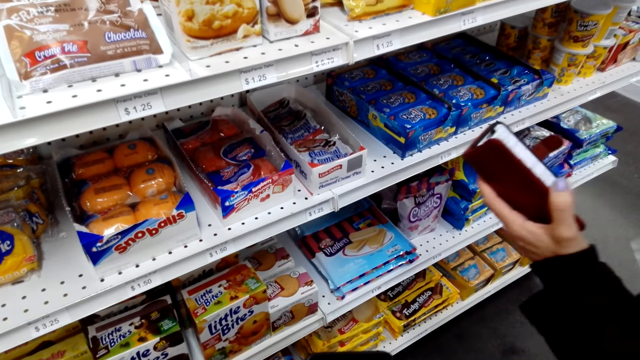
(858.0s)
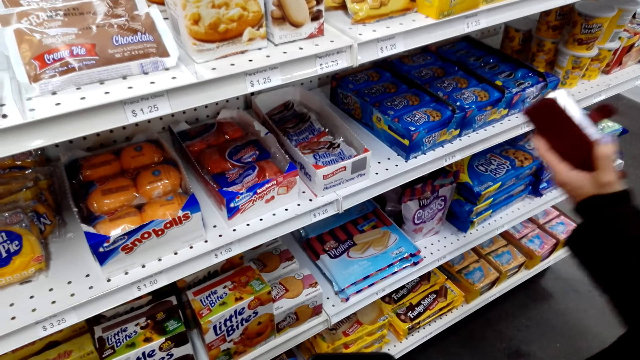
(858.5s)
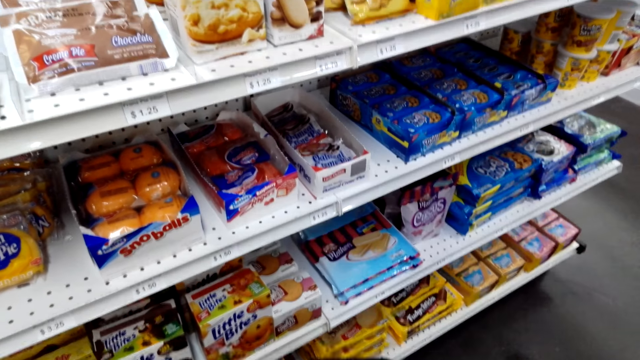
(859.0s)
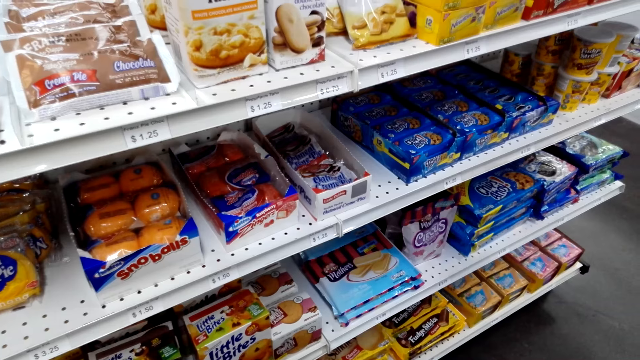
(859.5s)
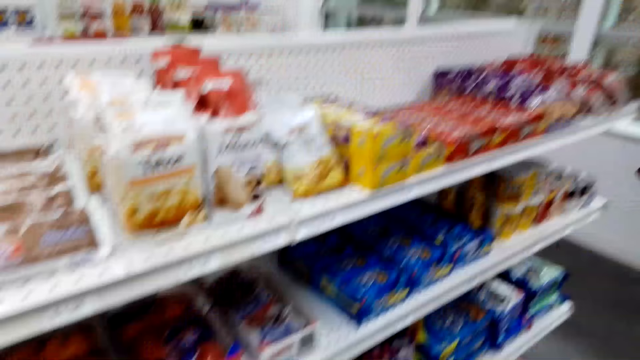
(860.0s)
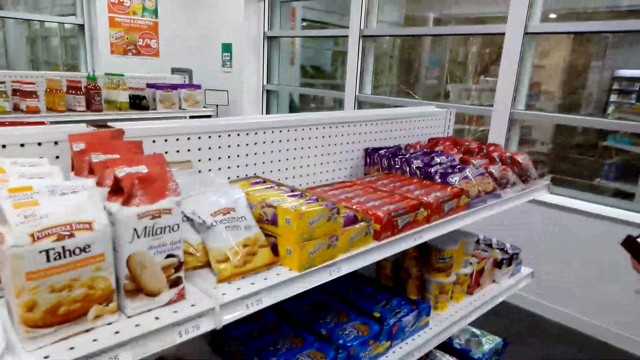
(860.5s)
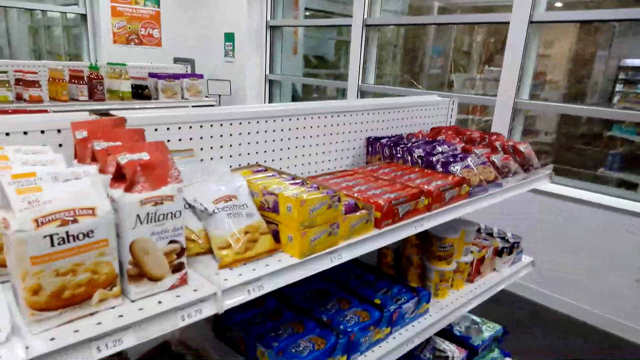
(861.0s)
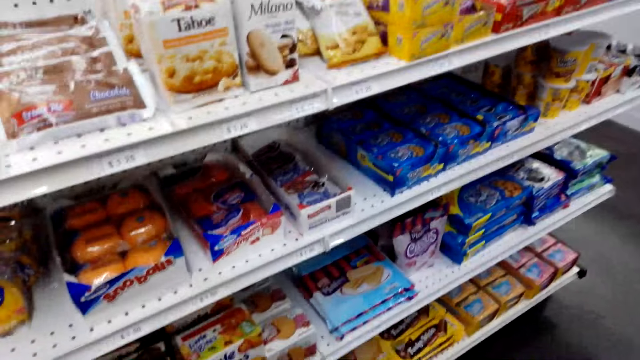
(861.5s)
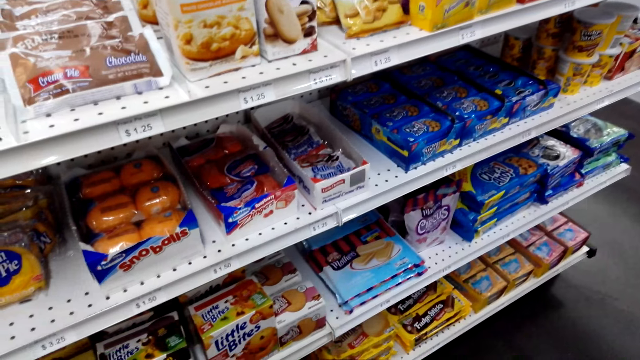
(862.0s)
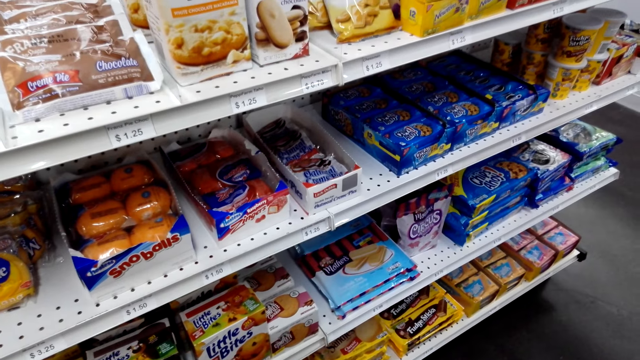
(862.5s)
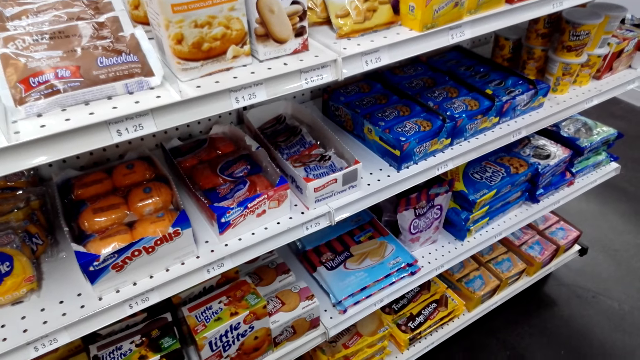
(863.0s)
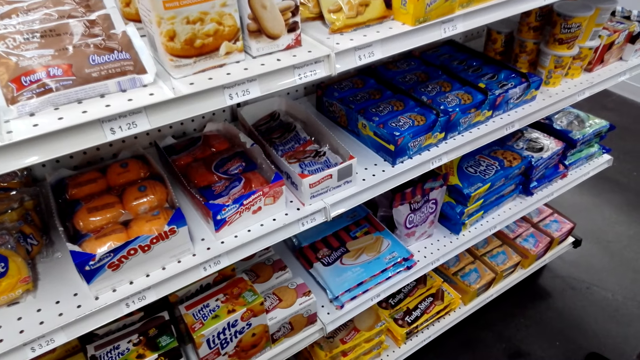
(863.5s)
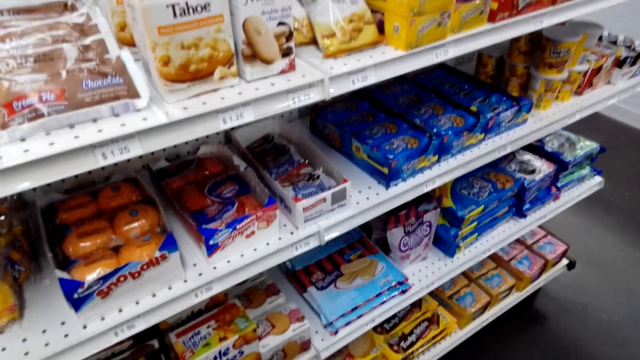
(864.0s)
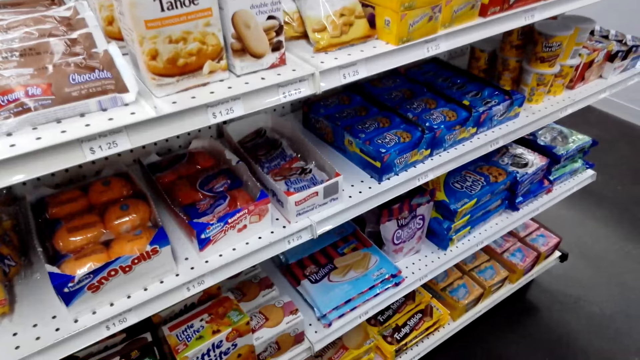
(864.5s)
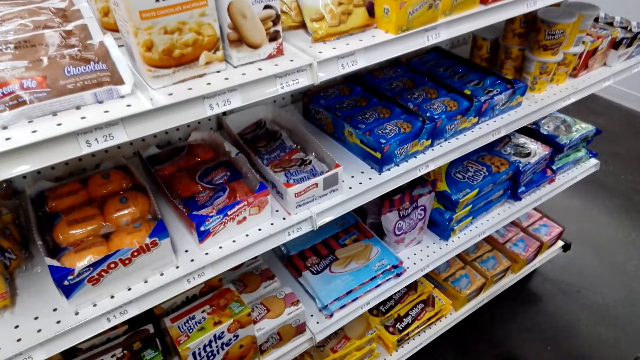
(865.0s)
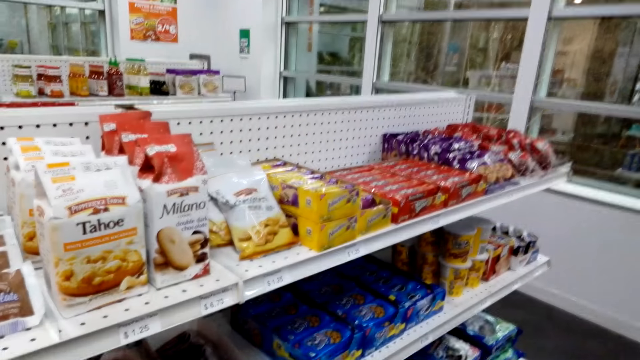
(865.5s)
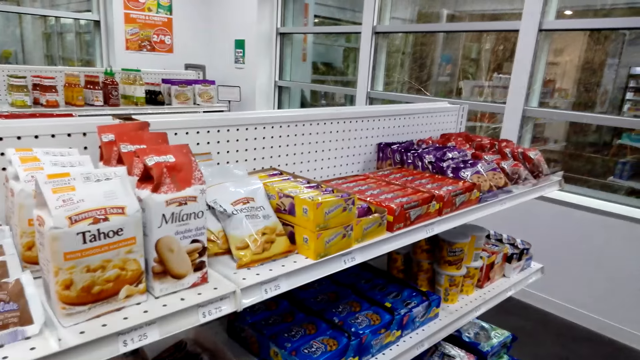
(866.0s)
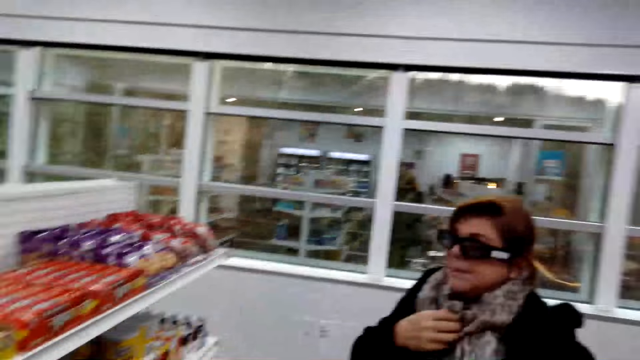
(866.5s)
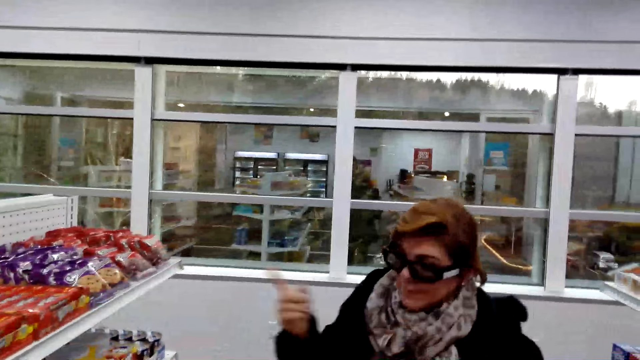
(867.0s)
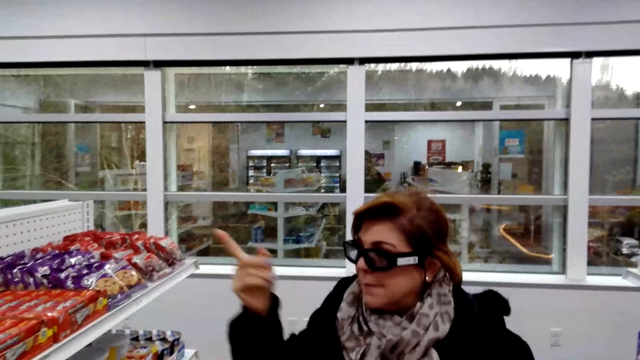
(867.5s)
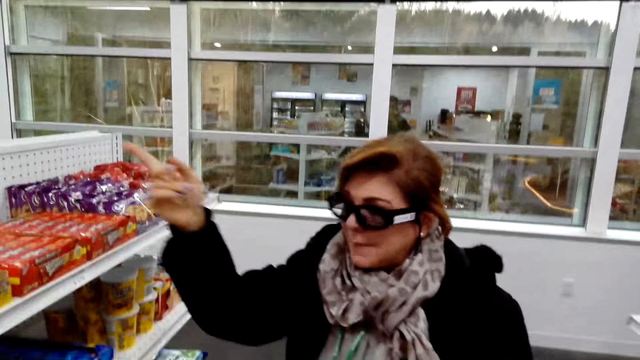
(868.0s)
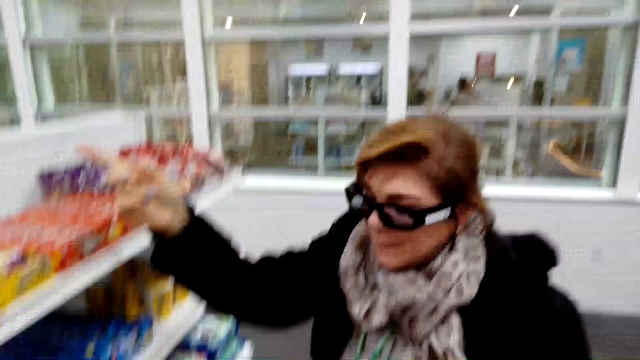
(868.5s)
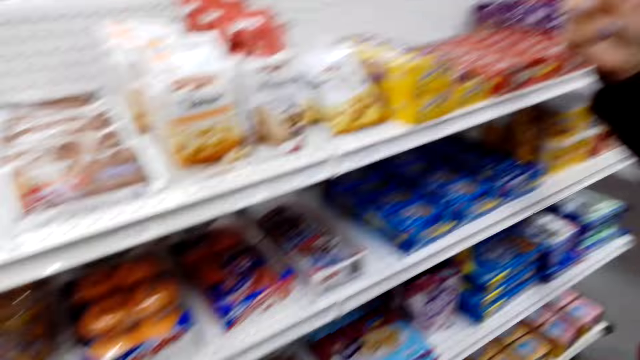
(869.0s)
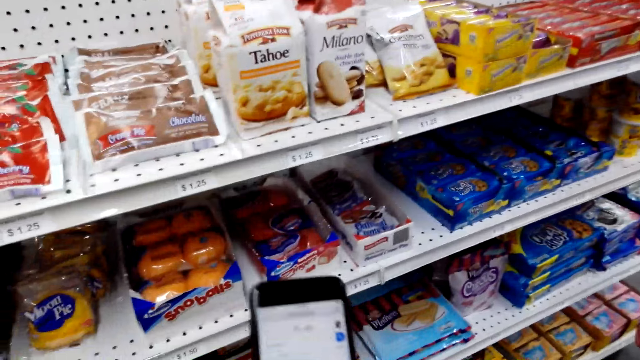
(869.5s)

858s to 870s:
The camera wearer looks at the shelf. They look around. They look at a woman. The woman talks to the camera wearer. The woman points at the shelf.

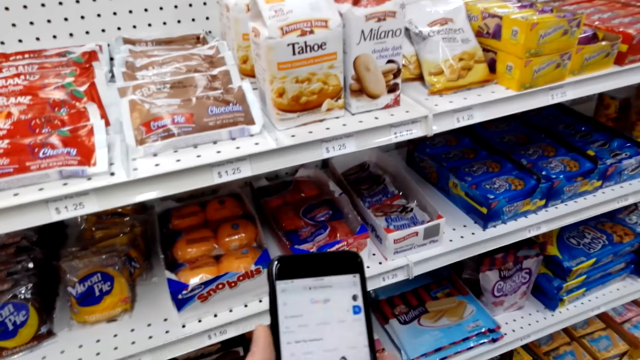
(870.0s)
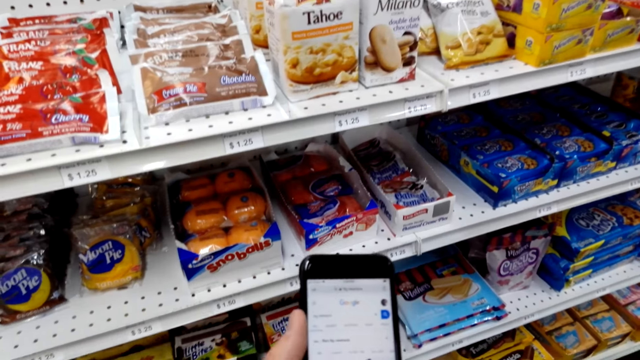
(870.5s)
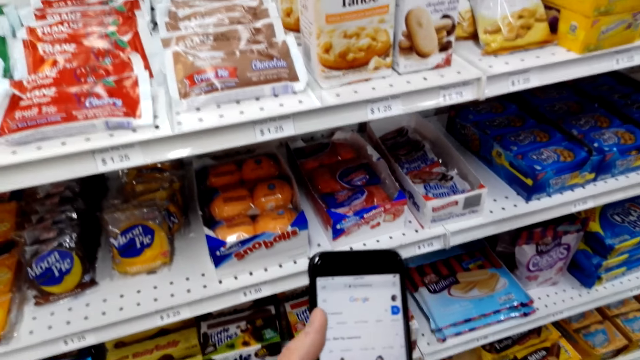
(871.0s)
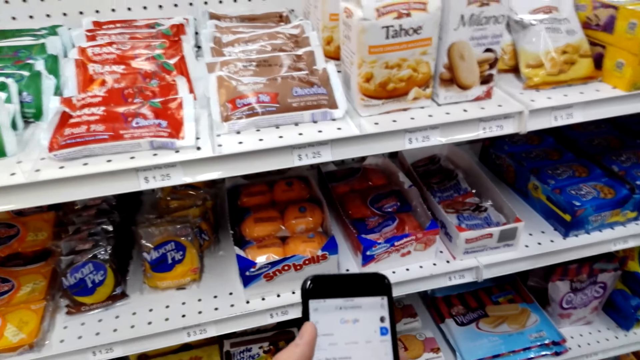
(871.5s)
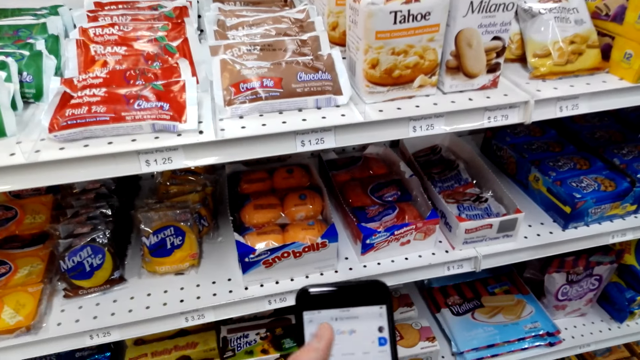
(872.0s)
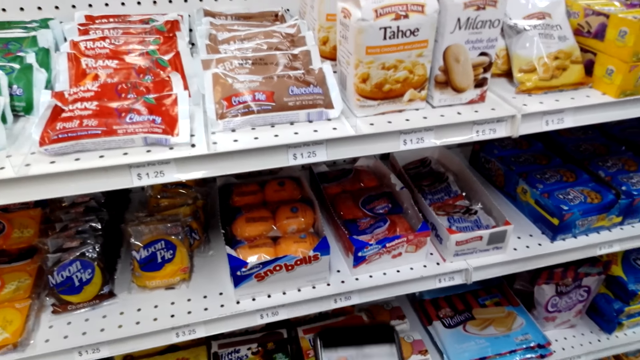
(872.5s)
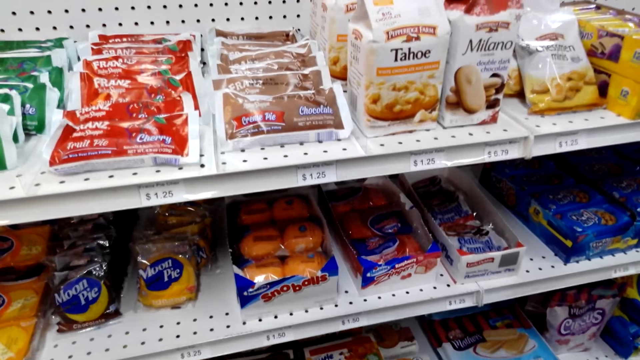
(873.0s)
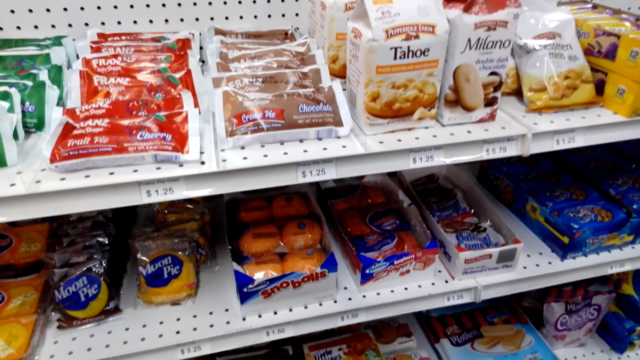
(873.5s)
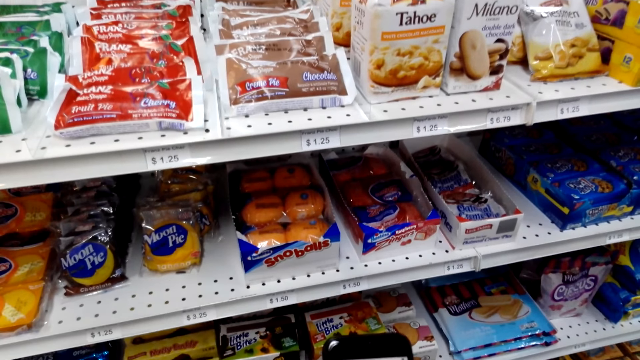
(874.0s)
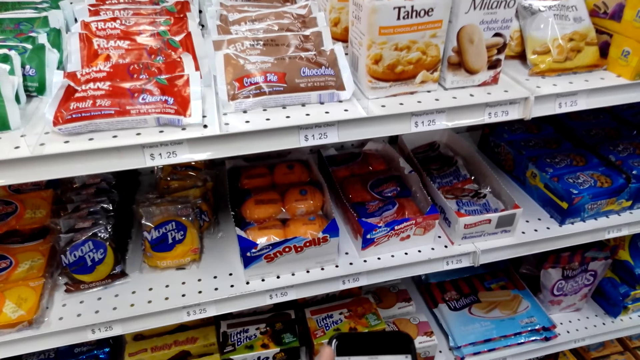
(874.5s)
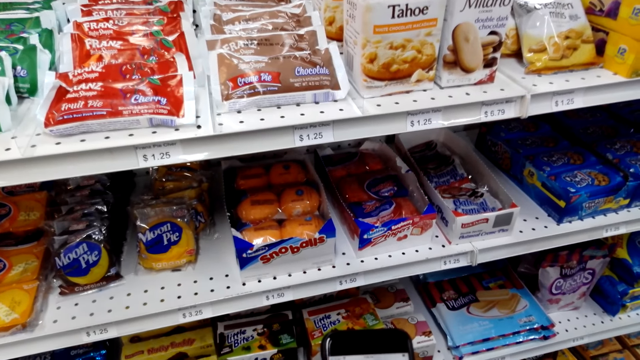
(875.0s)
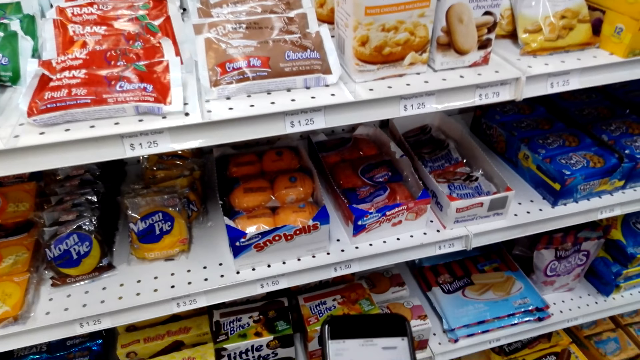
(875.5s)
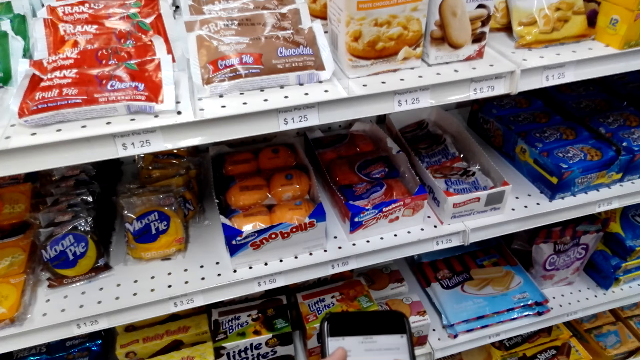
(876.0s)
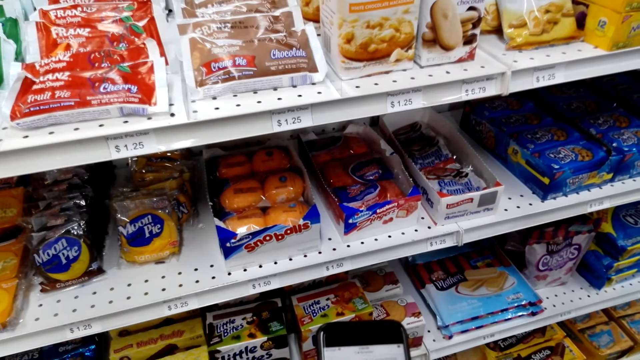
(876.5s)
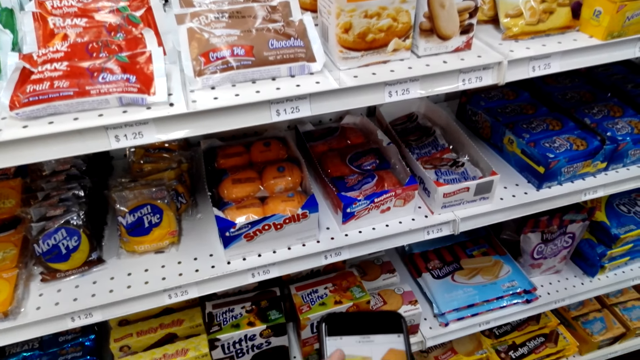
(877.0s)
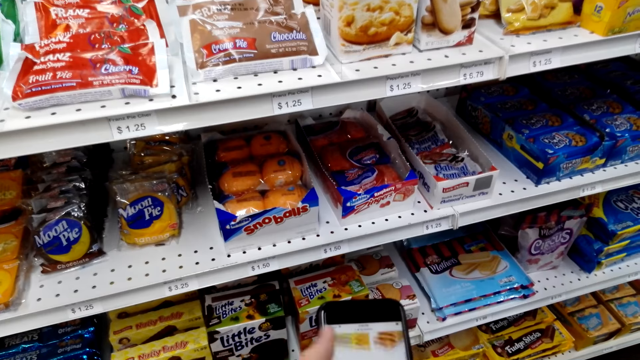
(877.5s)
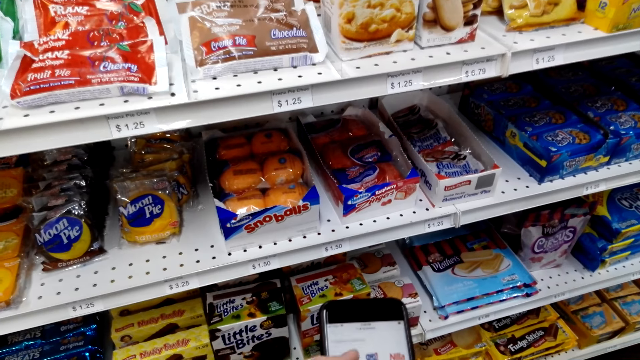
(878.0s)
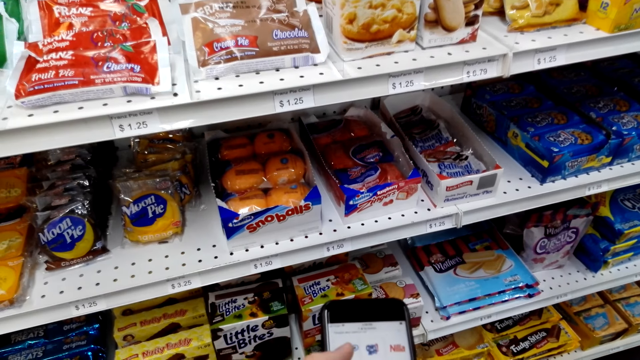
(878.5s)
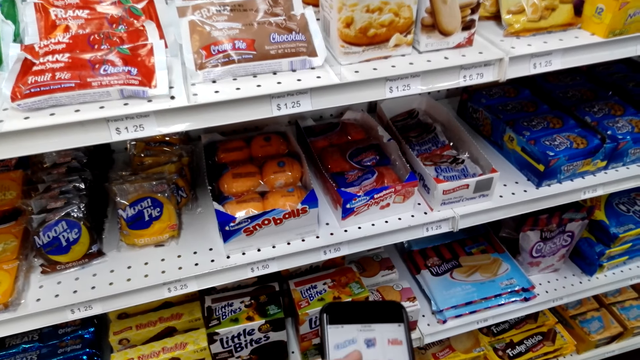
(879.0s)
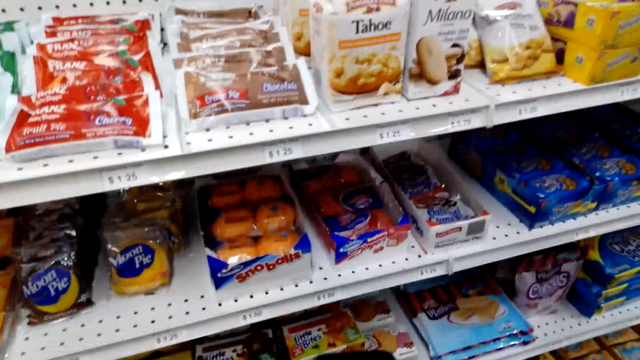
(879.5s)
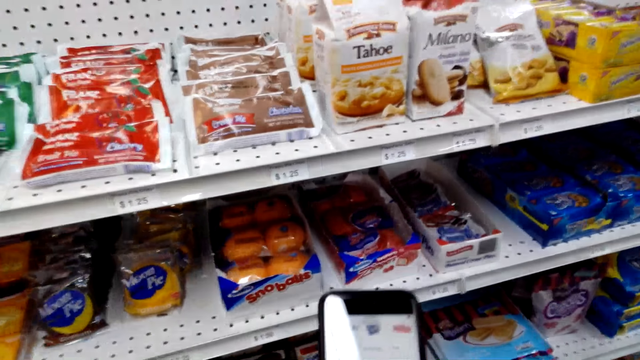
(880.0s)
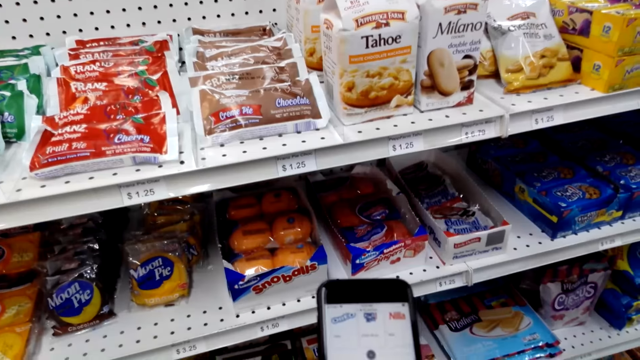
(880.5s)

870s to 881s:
The camera wearer scrolls the phone.
